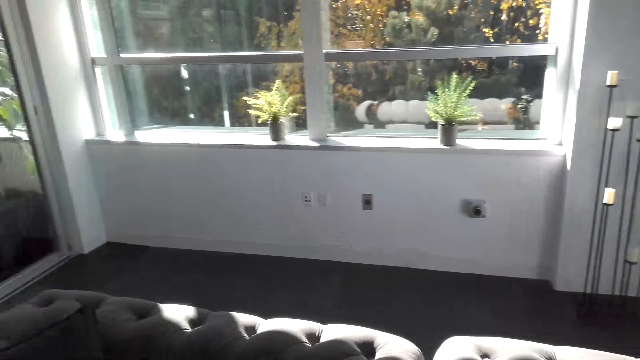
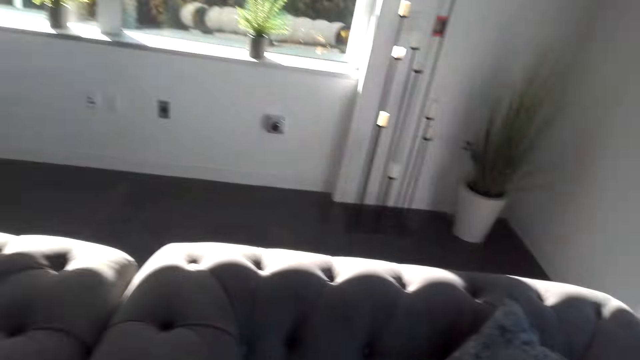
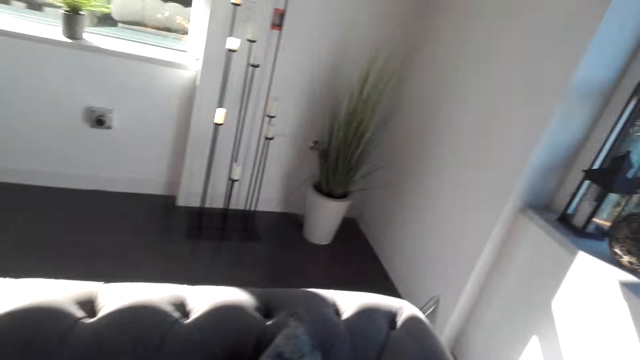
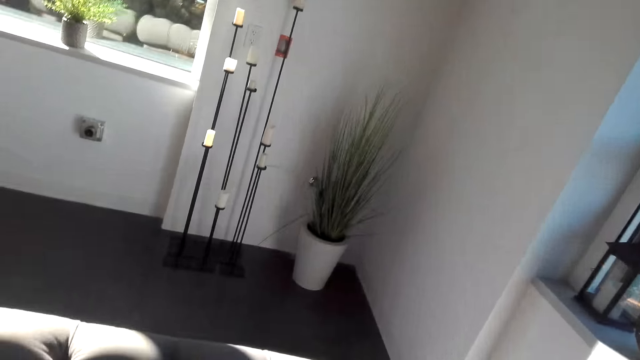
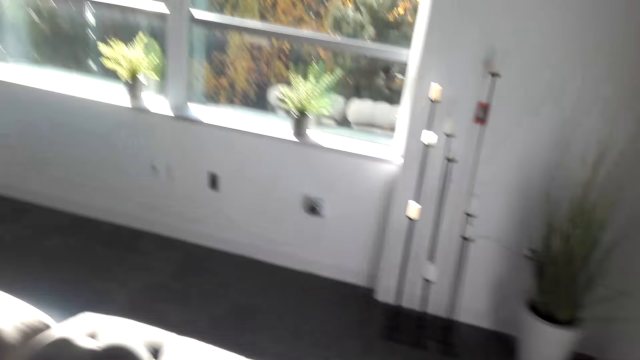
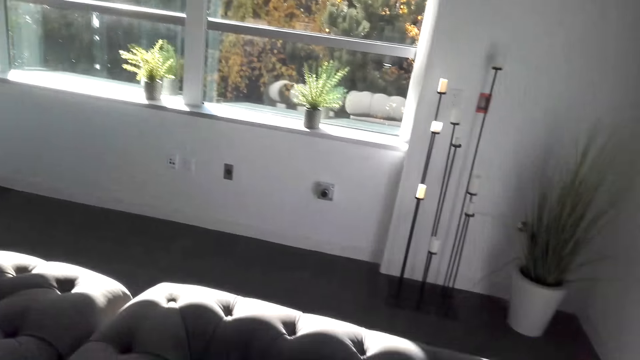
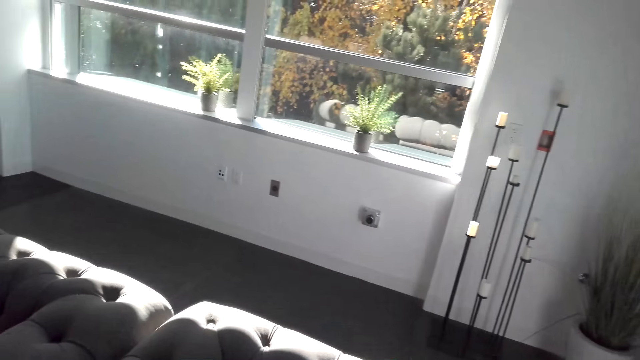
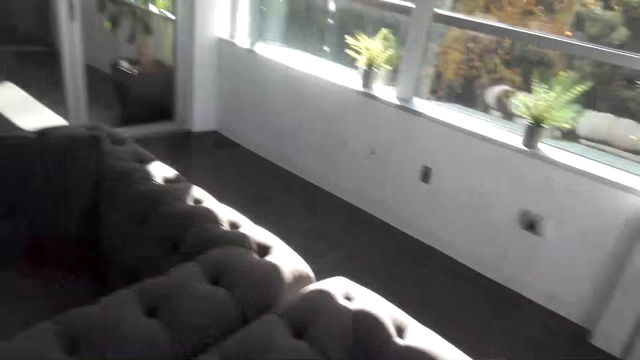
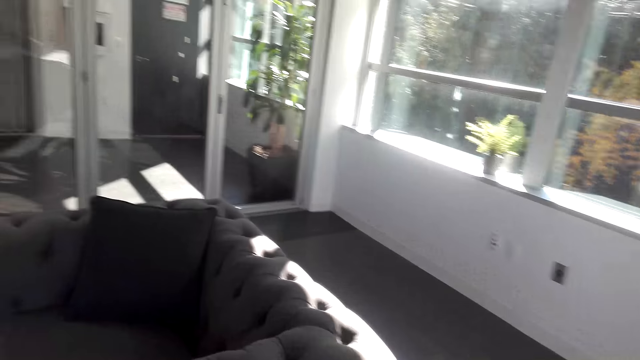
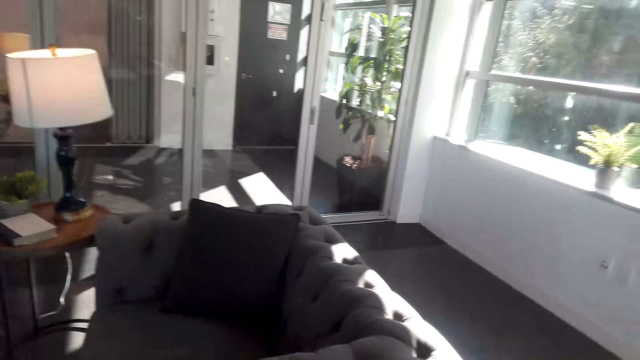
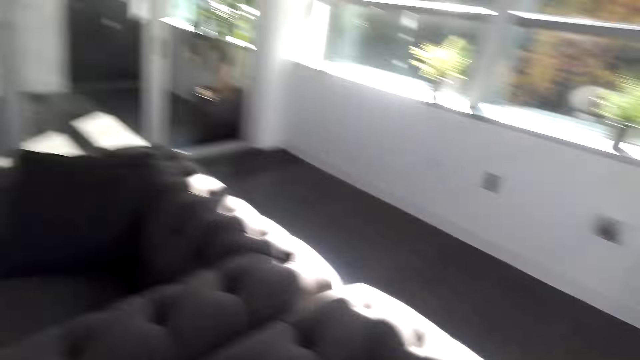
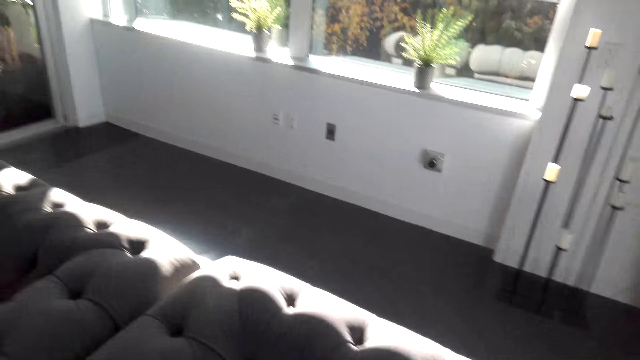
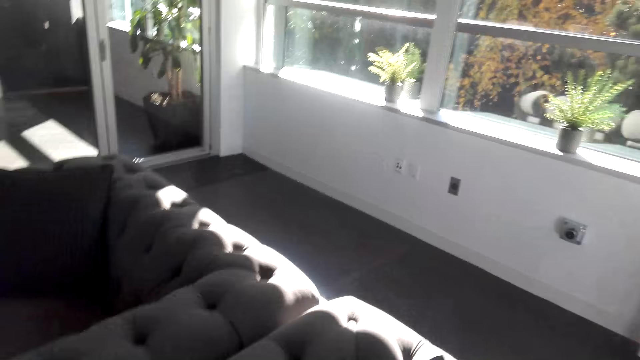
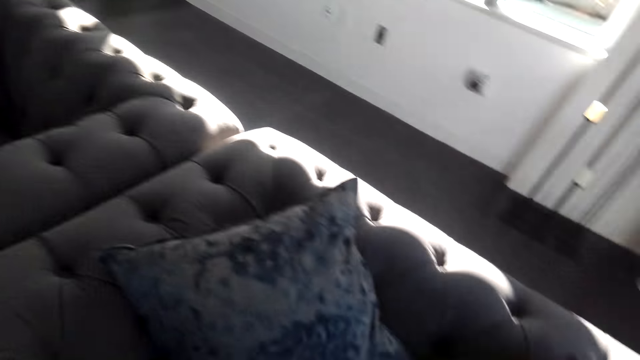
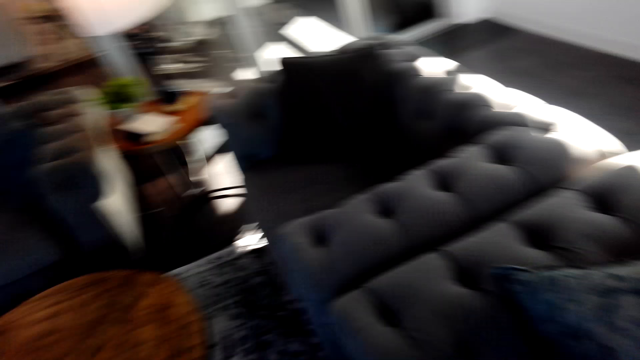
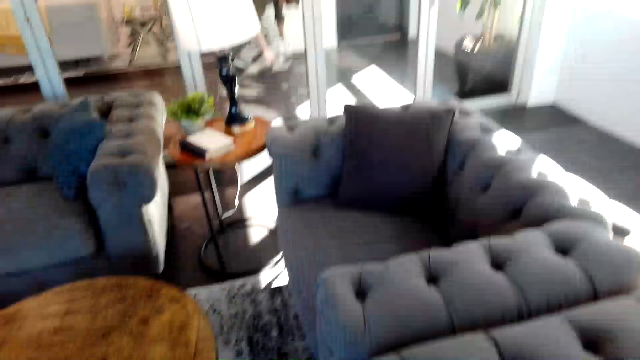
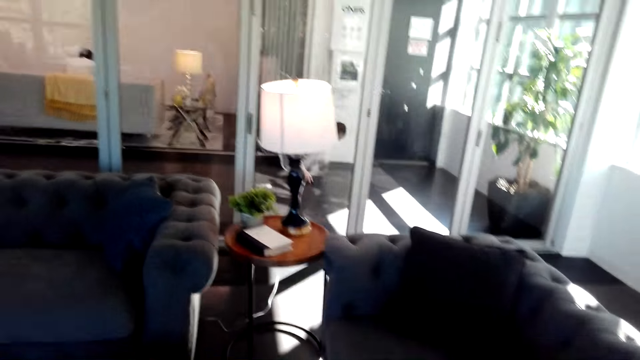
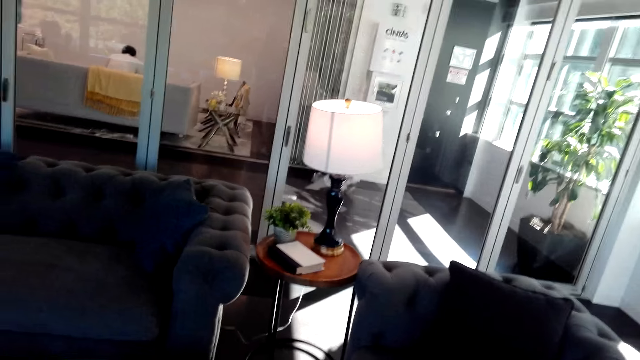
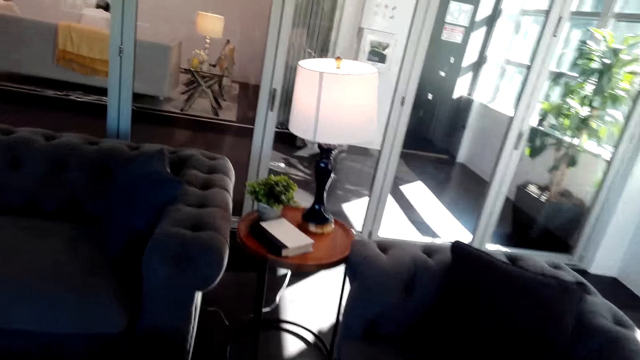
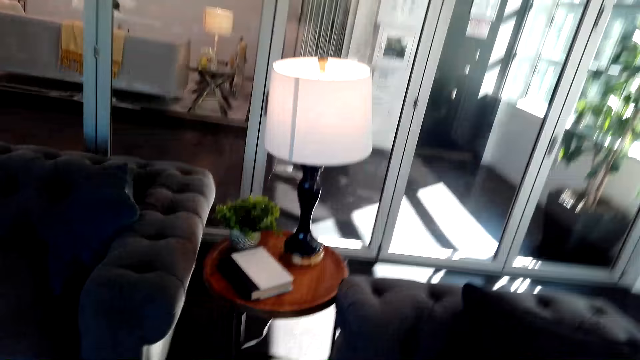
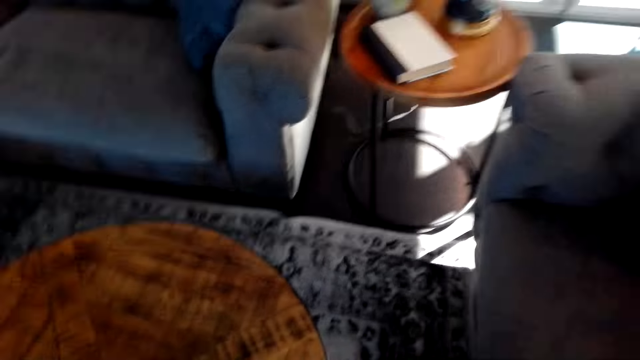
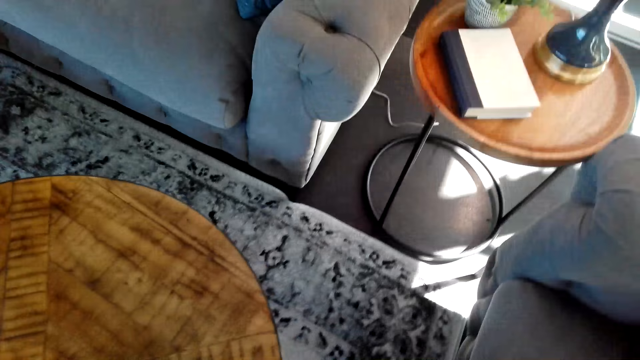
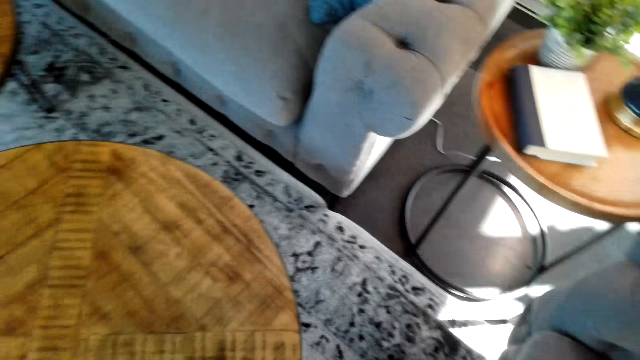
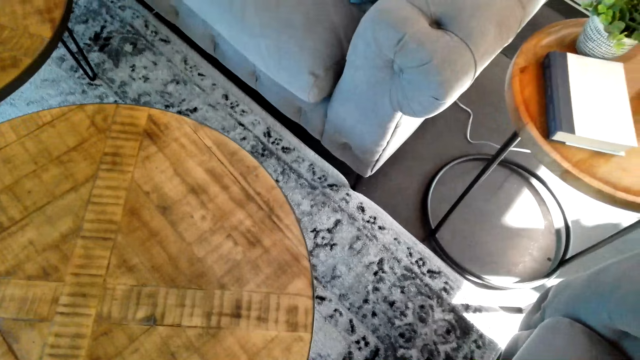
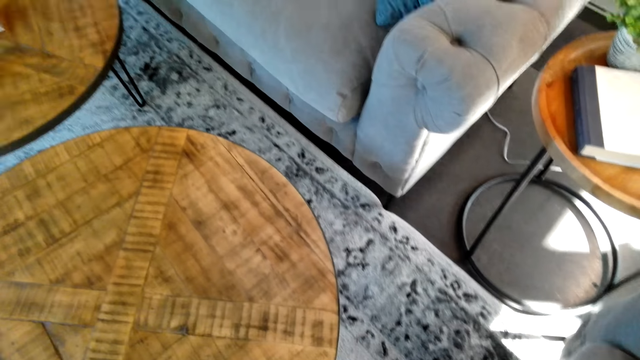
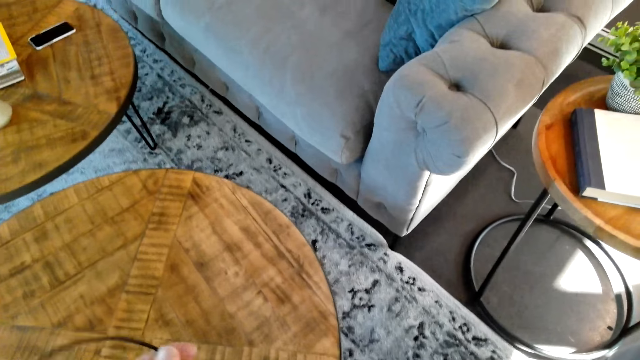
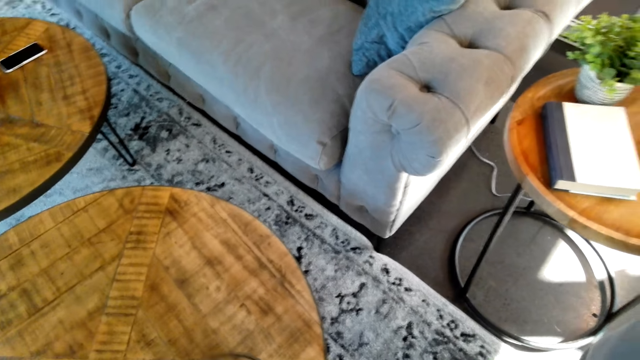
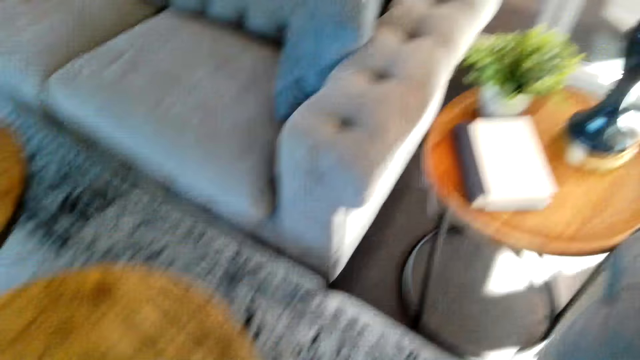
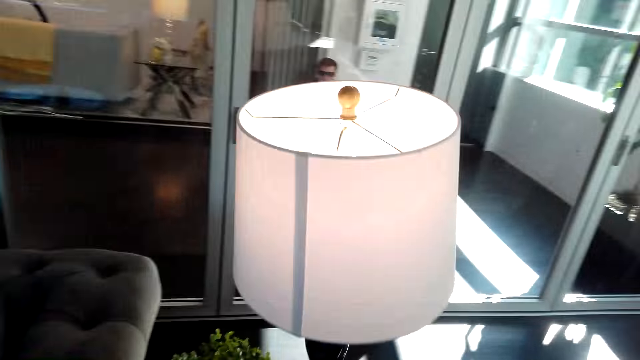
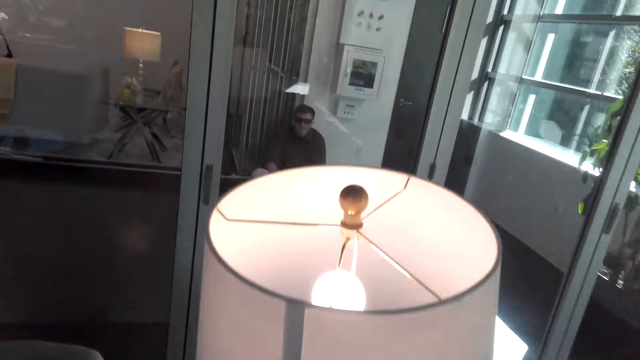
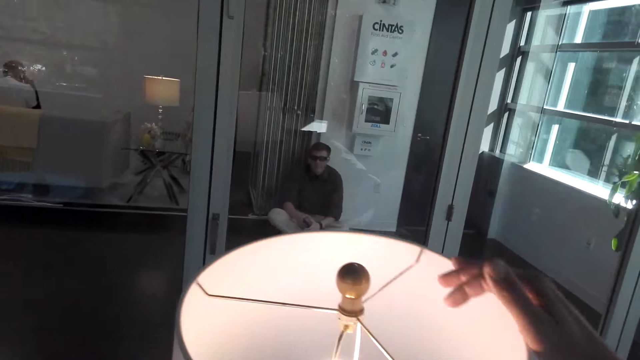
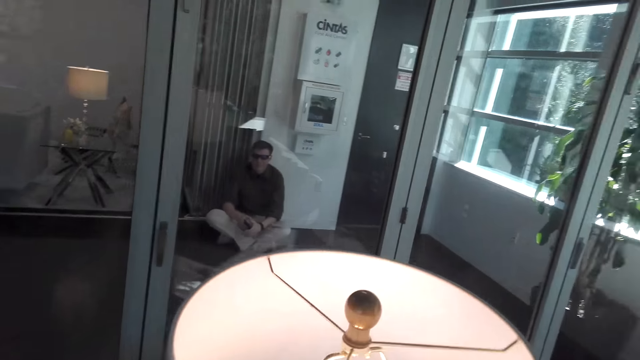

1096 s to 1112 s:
The camera wearer arranges cushions on the couch. They wipe on the table. They touch the lamp stand.

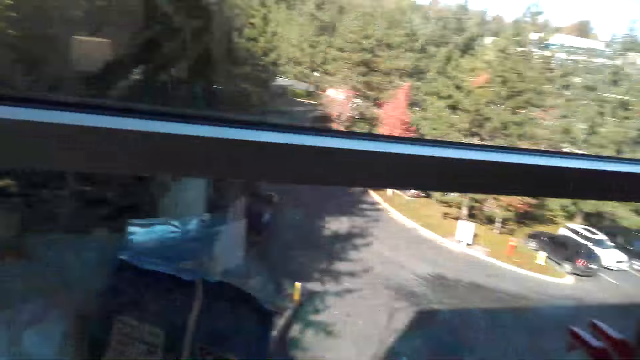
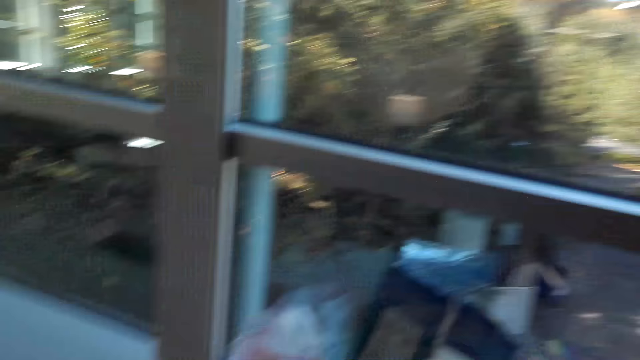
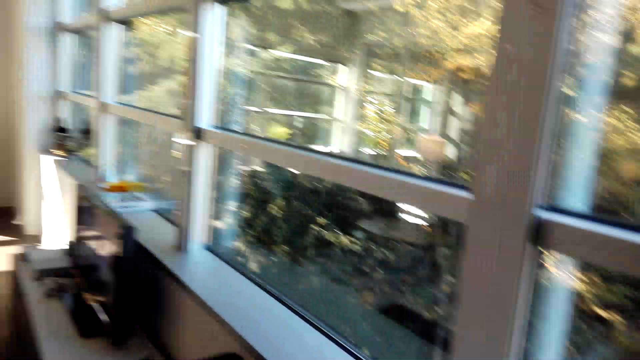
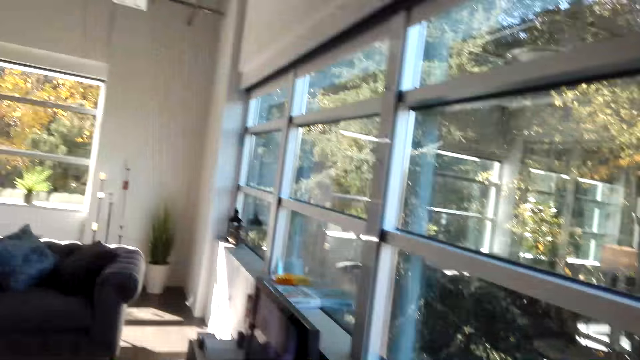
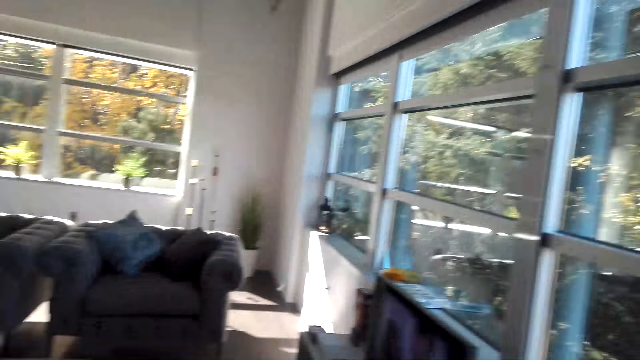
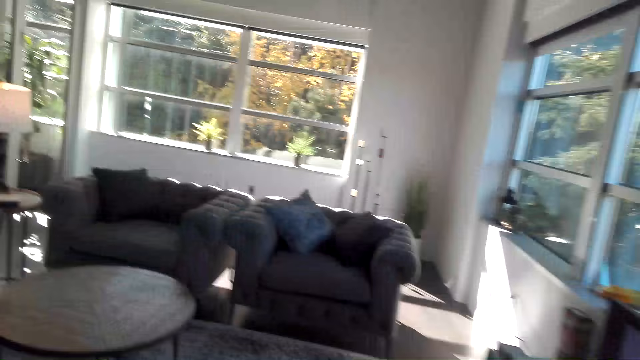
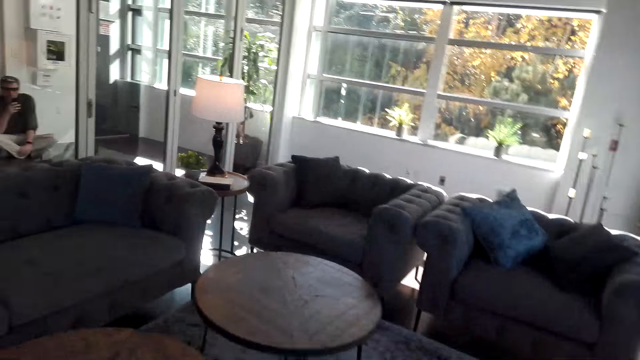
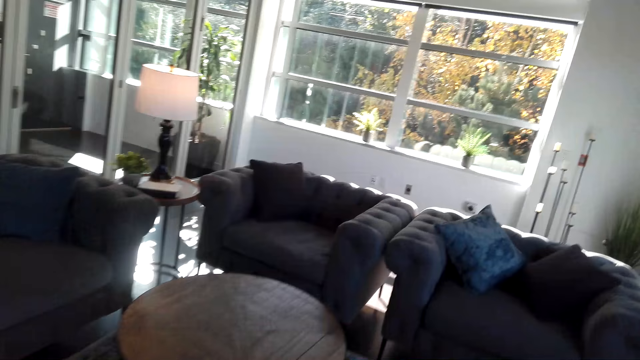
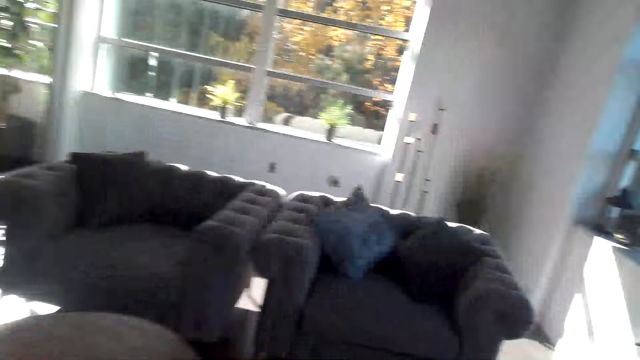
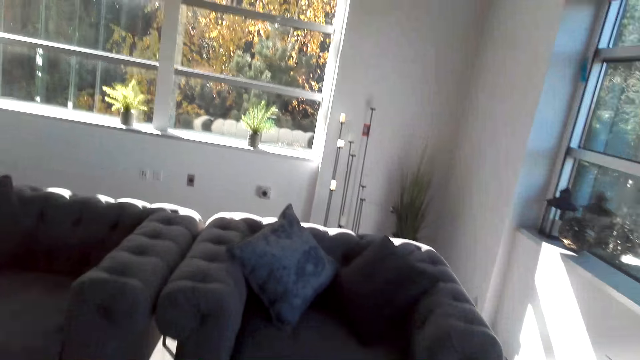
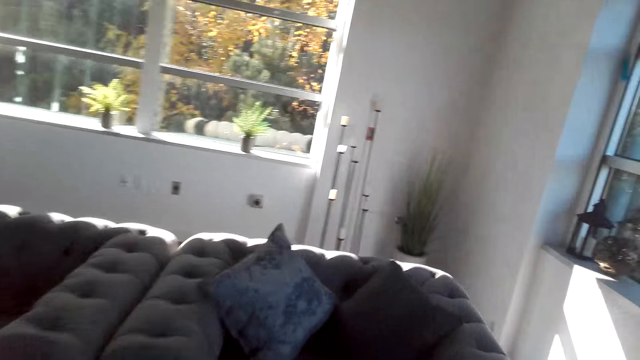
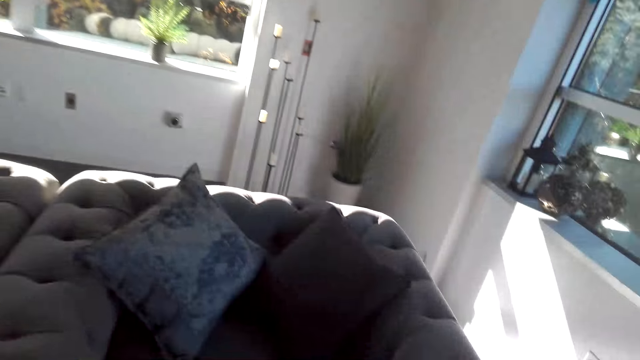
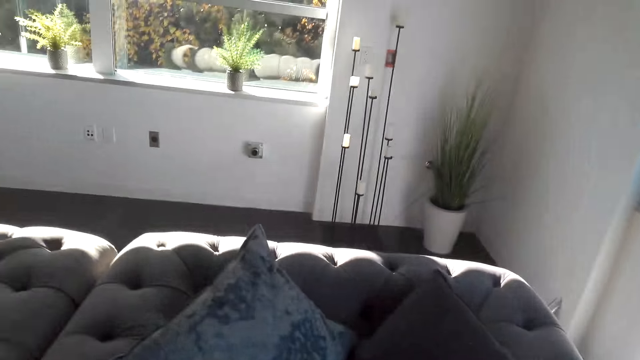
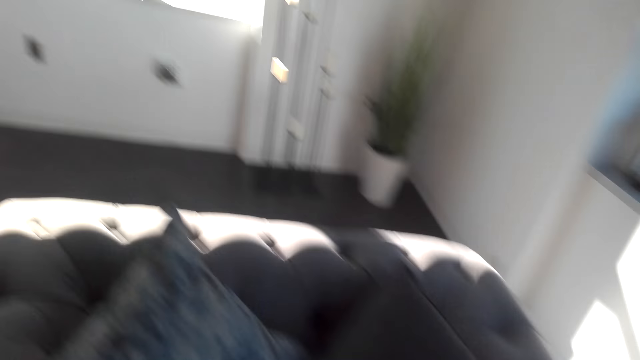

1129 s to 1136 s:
The camera wearer puts a paper towel on the window stool. They turn around.
